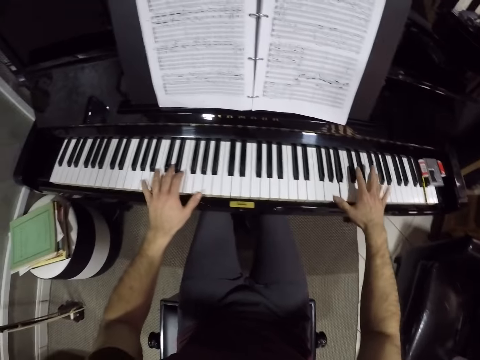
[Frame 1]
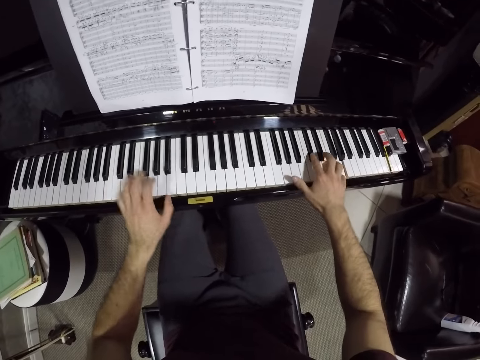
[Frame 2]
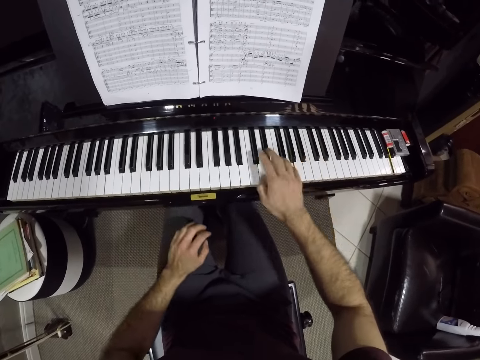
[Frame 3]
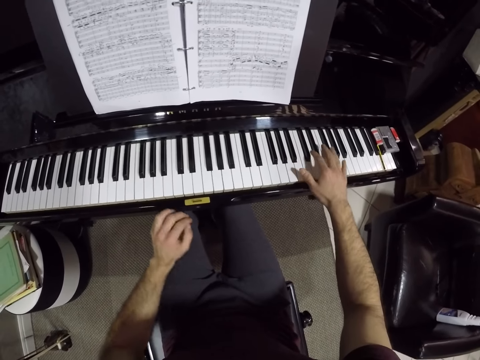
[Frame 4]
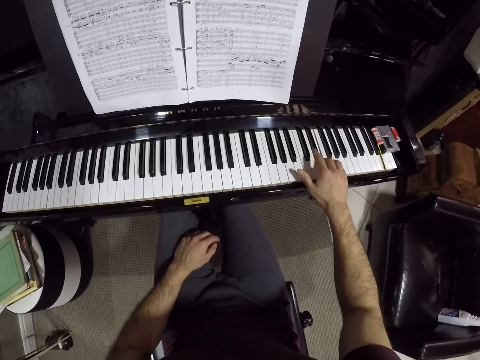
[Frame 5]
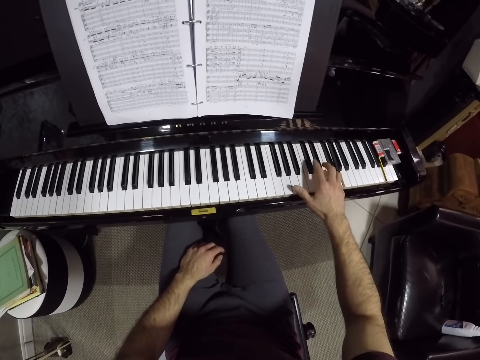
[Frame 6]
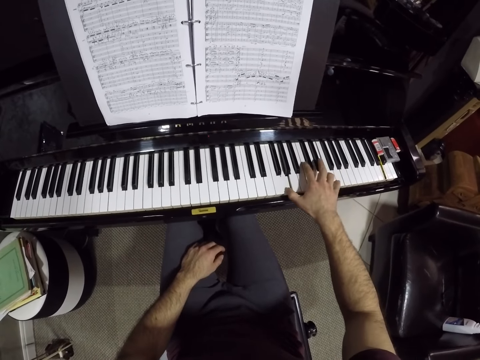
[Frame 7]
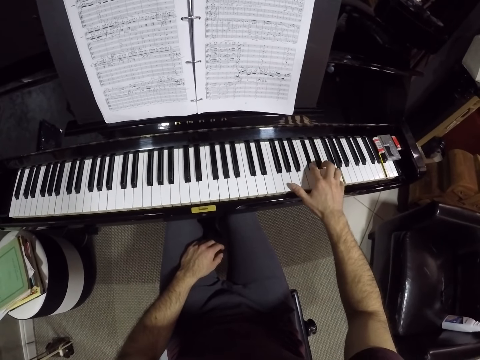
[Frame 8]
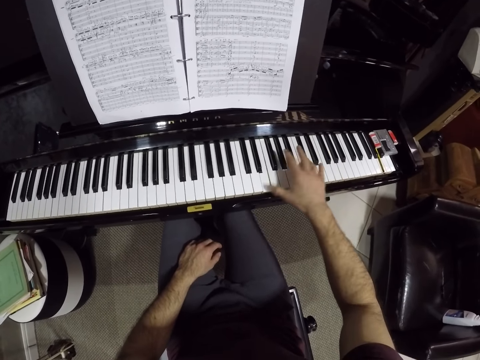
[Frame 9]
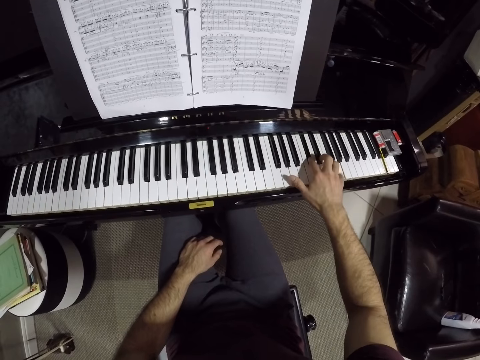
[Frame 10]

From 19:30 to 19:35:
The camera wearer removes his left hand from the keyboard.

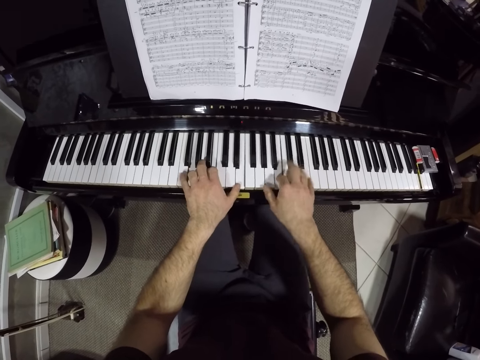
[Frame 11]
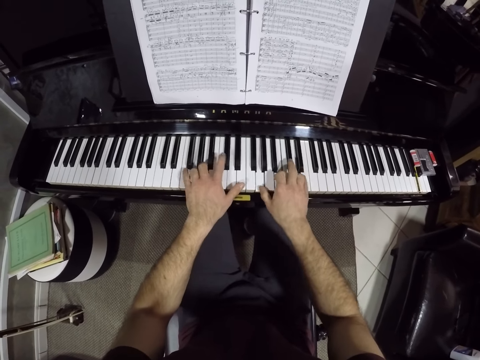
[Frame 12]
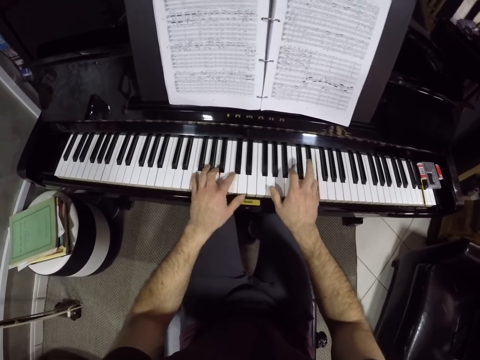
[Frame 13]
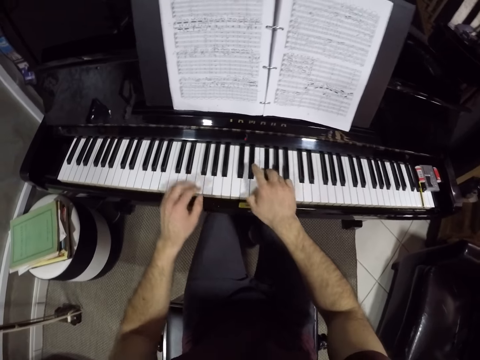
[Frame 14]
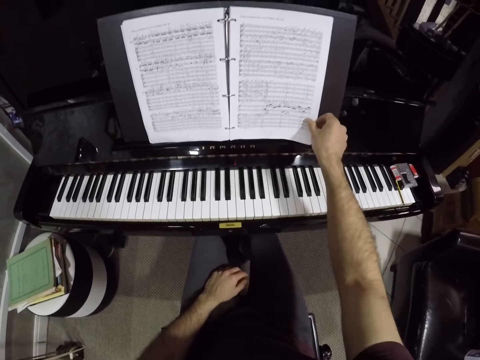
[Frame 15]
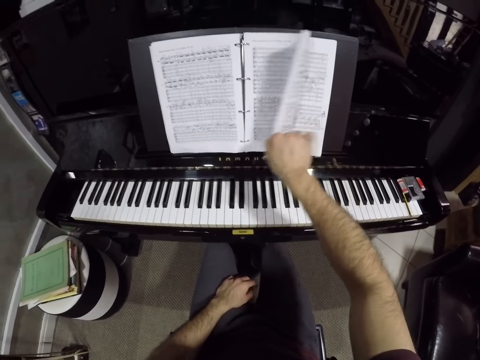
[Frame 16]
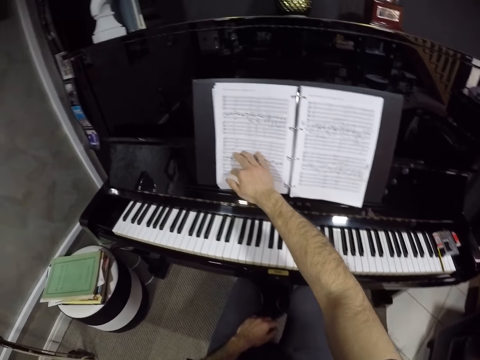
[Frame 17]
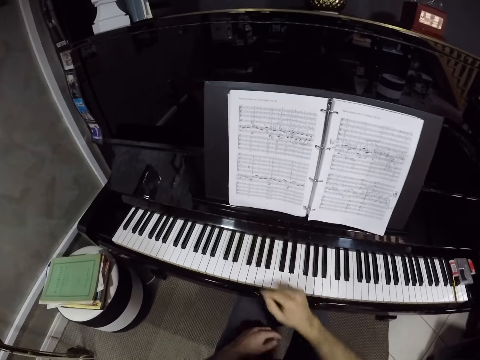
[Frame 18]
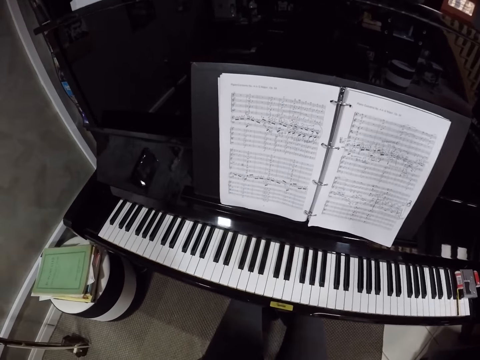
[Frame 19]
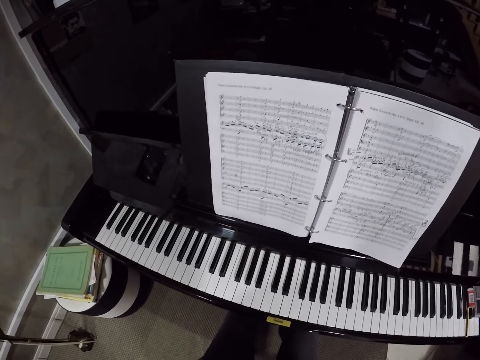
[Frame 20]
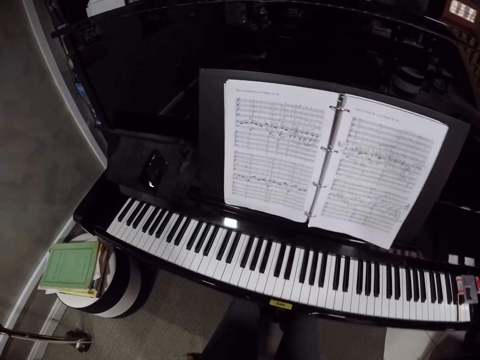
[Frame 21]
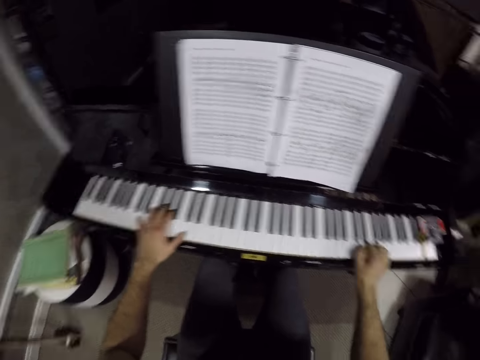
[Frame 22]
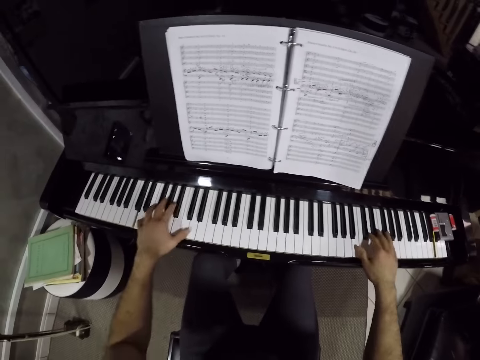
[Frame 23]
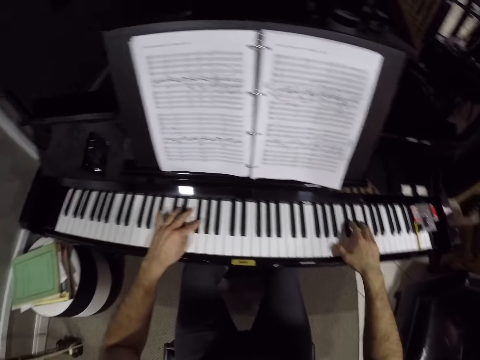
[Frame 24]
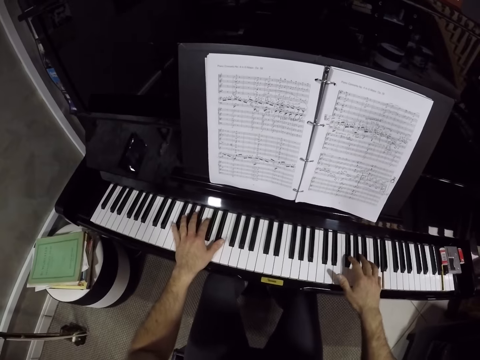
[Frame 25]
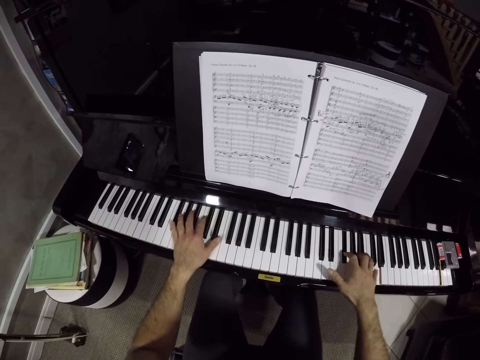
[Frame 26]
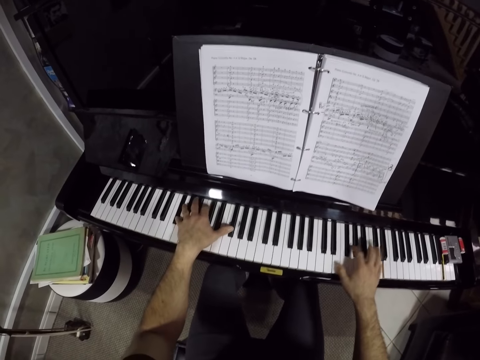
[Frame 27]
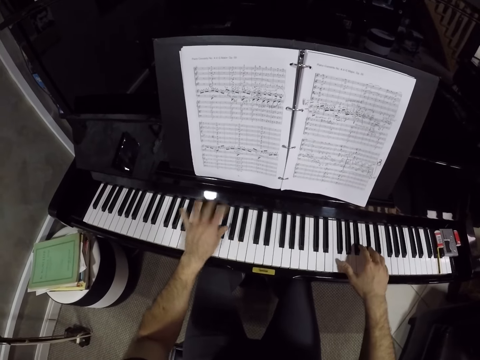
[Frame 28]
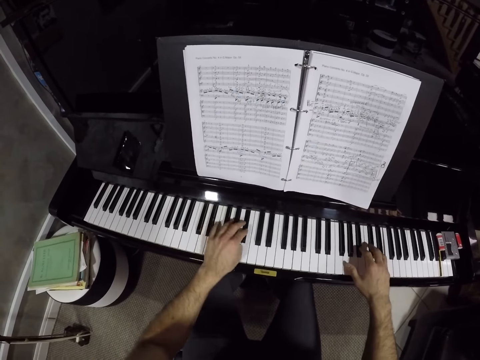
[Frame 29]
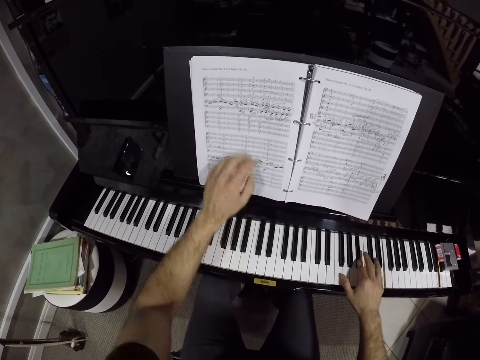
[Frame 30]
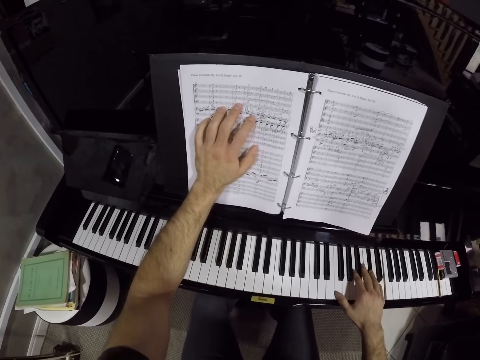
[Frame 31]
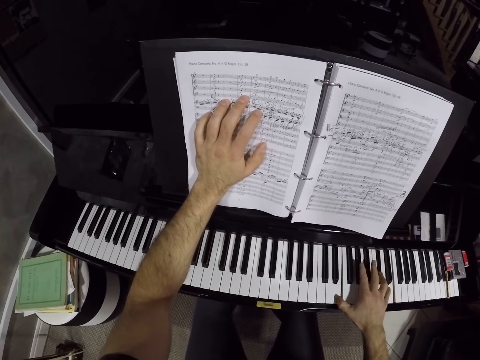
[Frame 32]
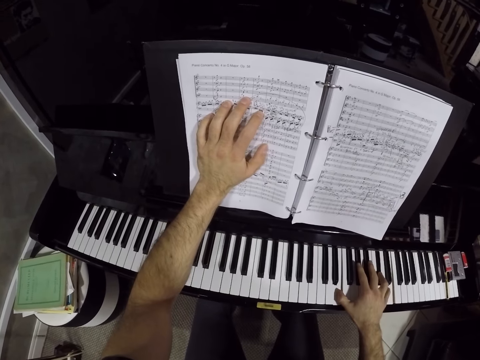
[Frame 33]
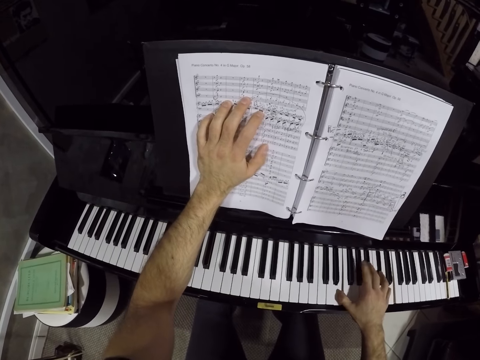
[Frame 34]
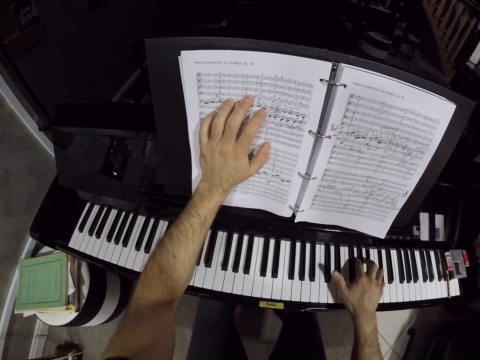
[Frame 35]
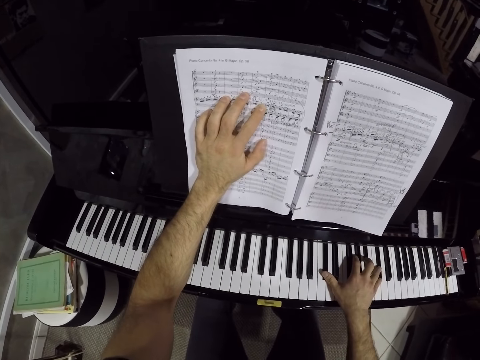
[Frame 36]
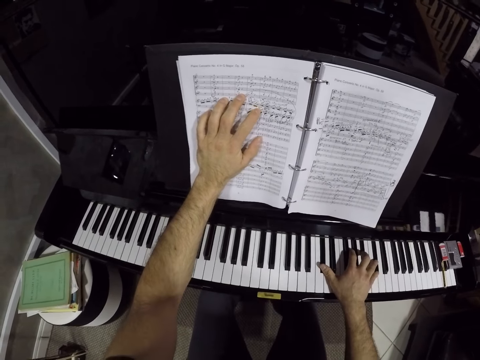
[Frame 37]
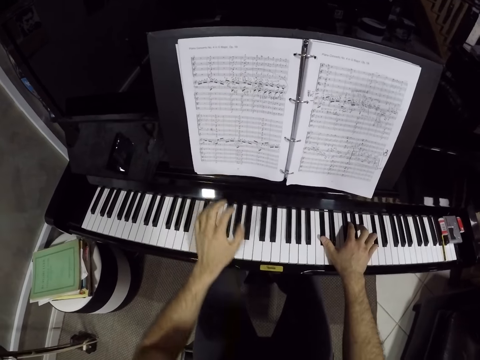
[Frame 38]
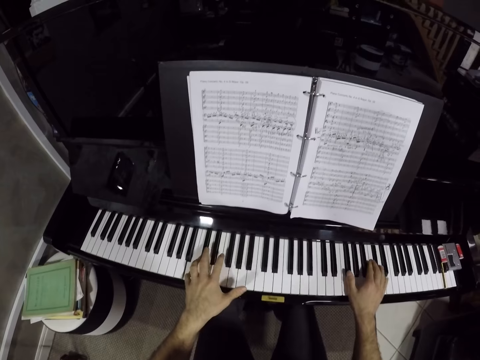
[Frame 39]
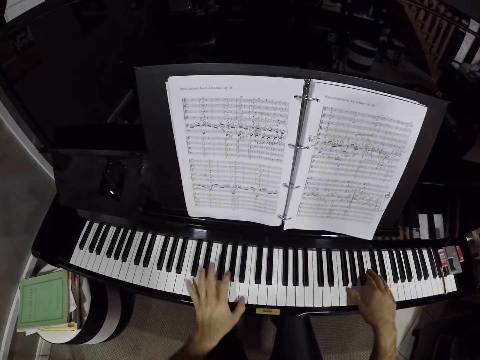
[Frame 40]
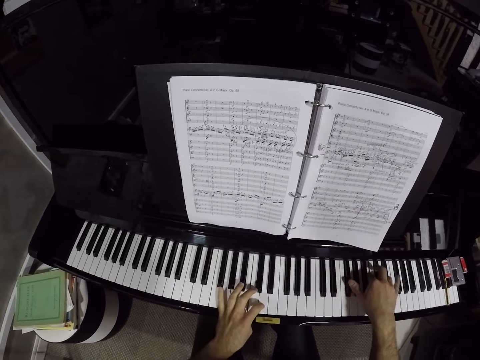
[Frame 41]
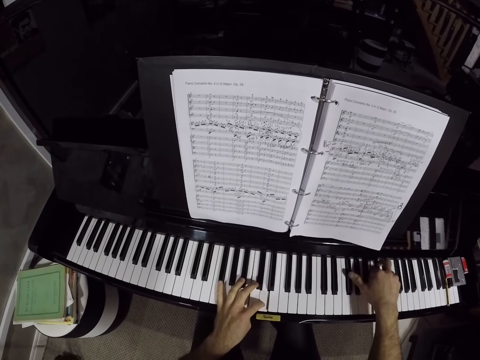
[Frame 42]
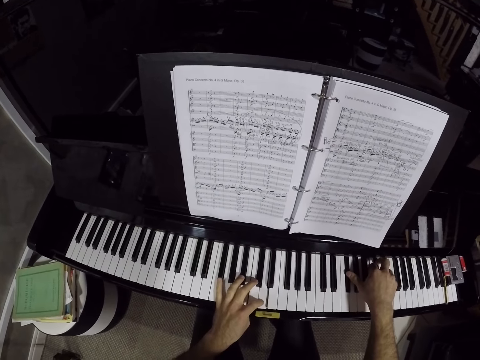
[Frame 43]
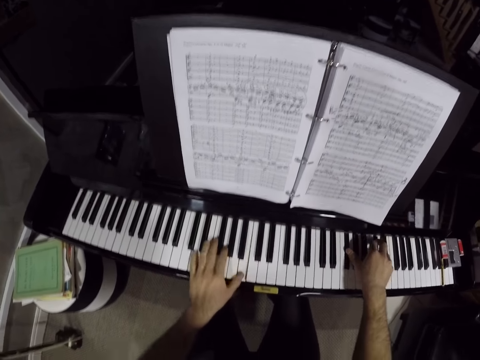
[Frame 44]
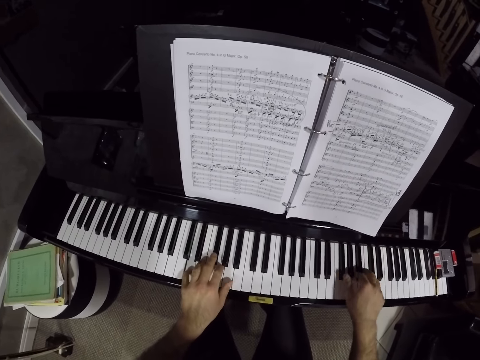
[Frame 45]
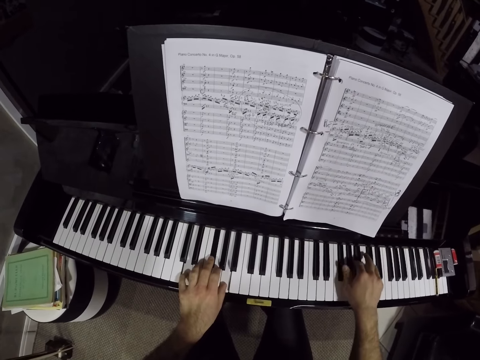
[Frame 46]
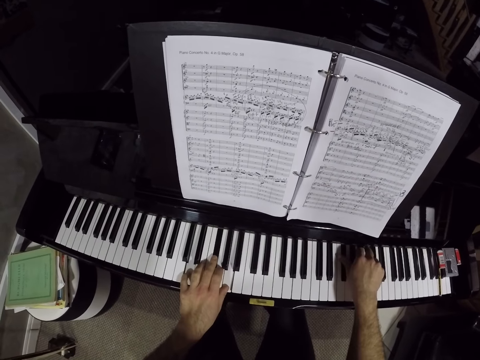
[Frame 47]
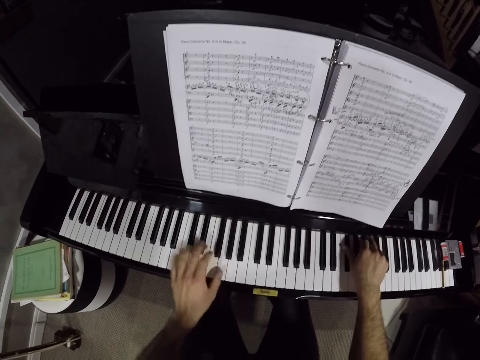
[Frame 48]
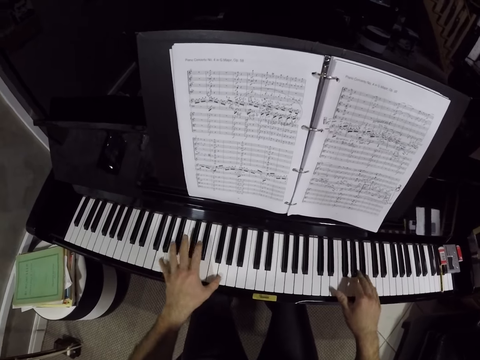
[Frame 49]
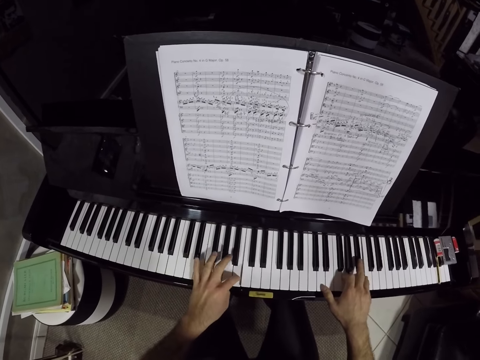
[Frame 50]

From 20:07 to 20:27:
The camera wearer removes his left hand from the keyboard. He flips a page of a music note book with his right hand. He looks at the book. He plays piano with both hands. He places his left hand on the music note book. He plays the keyboard with both hands.

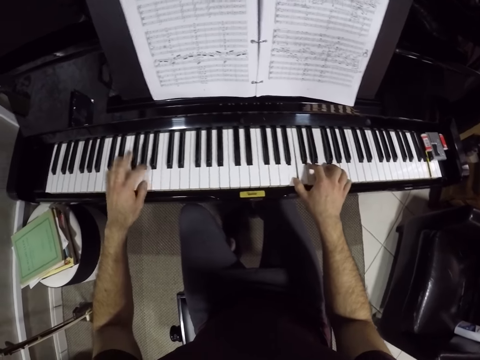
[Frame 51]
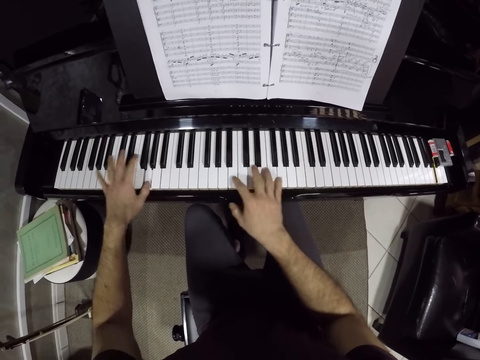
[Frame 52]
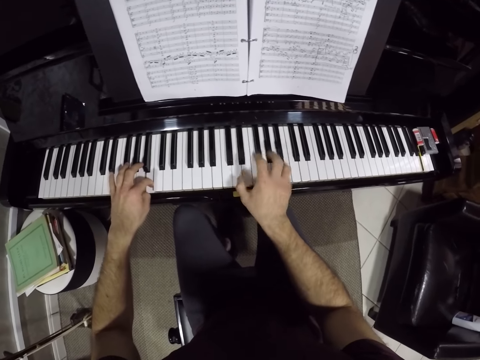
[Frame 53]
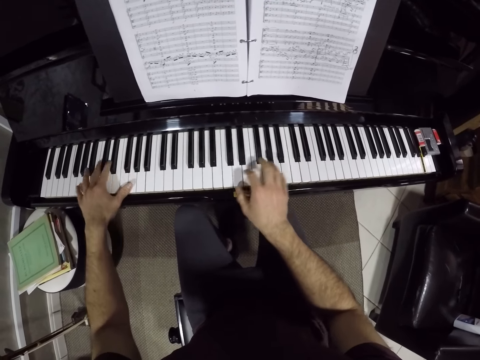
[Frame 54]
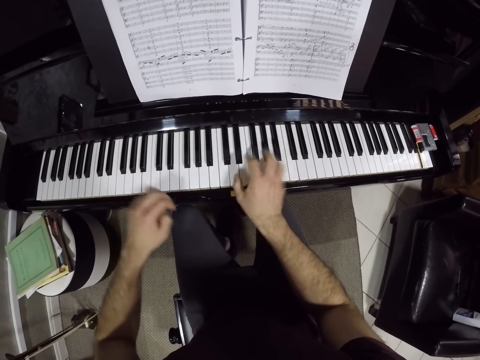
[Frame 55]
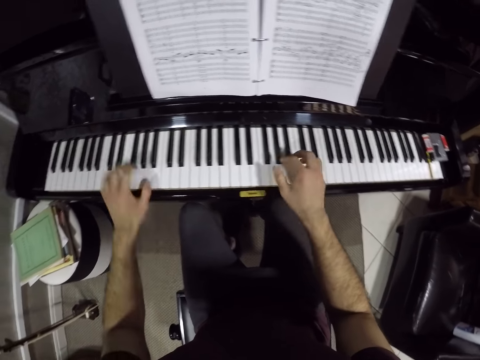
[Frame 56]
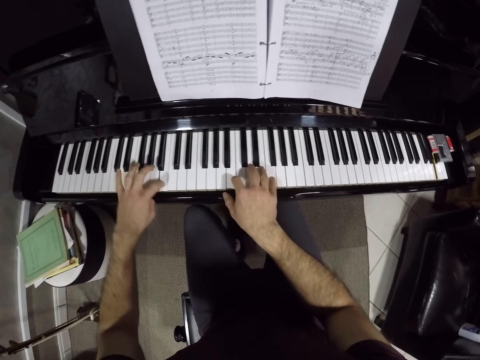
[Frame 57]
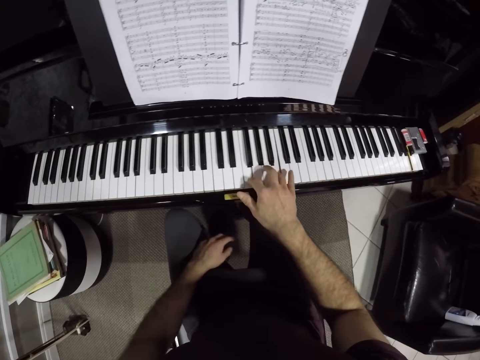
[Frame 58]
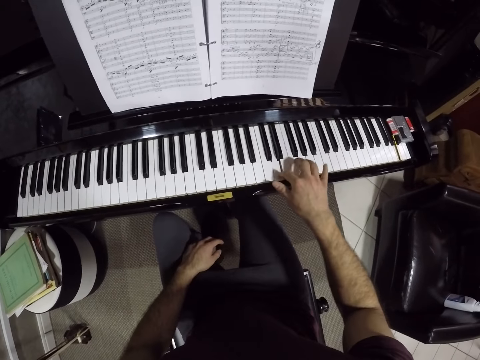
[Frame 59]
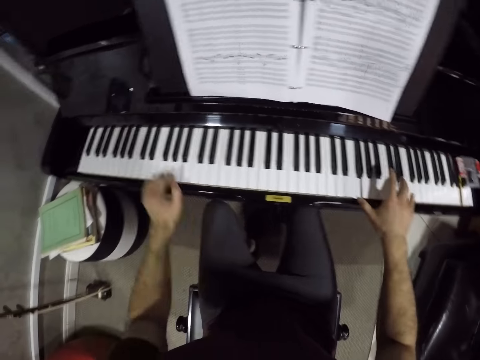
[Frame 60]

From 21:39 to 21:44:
The camera wearer removes his left hand from the keyboard. He plays the keyboard with both hands. He removes his left hand from the keyboard.
